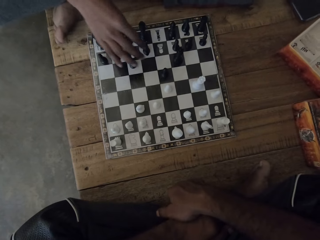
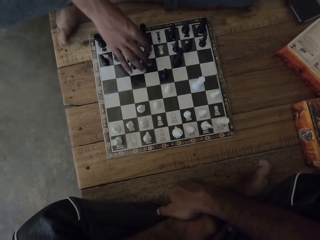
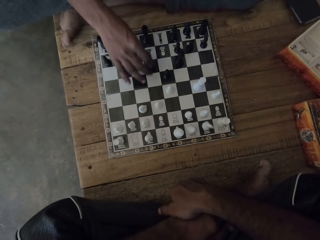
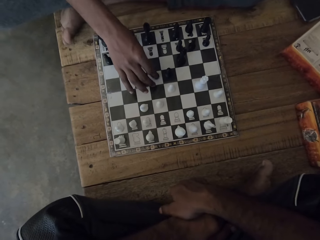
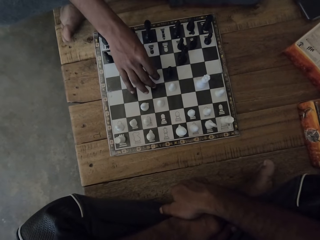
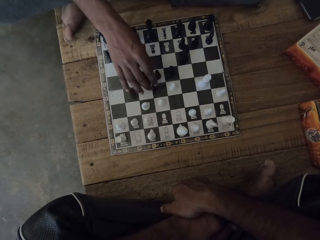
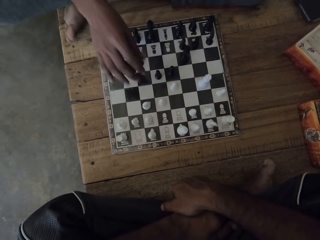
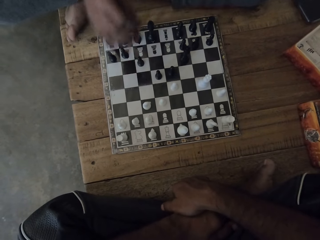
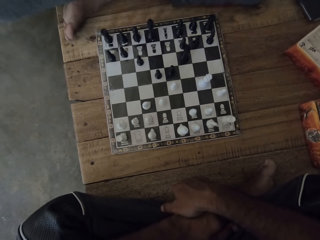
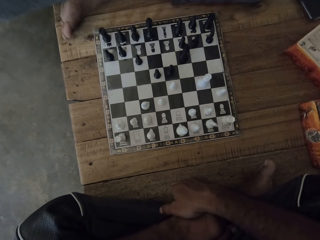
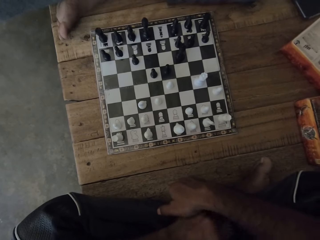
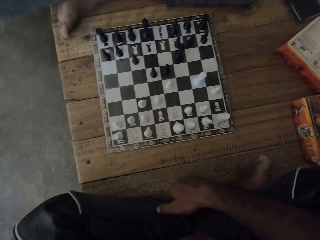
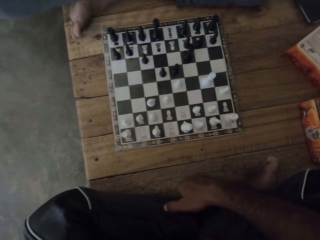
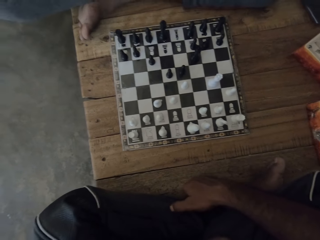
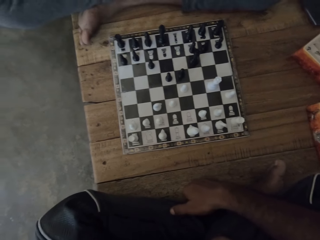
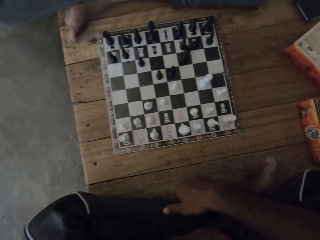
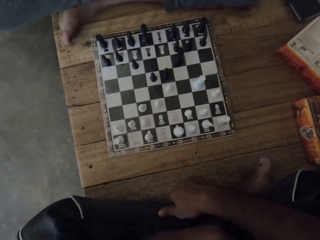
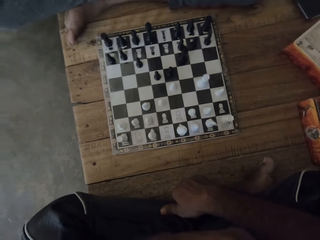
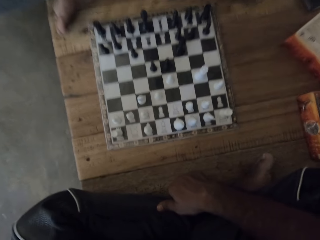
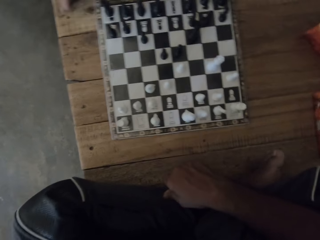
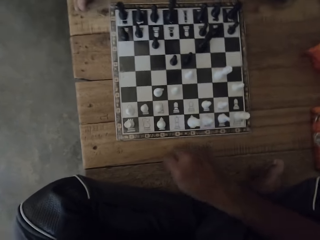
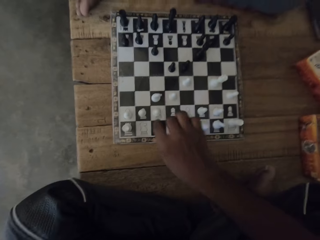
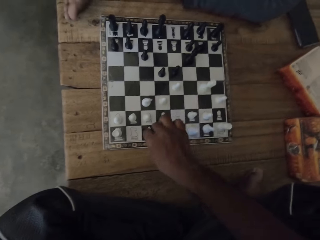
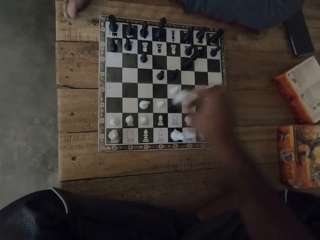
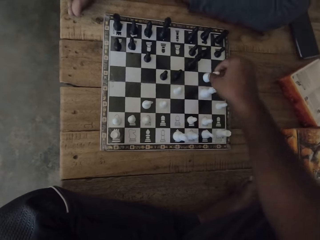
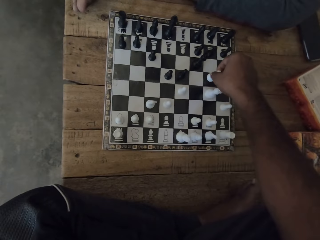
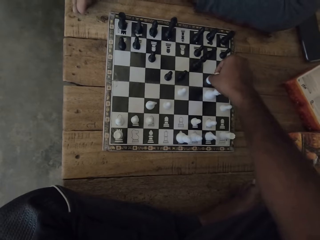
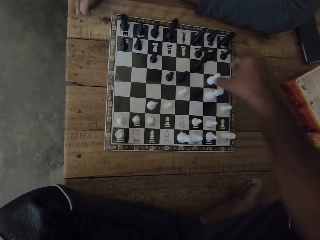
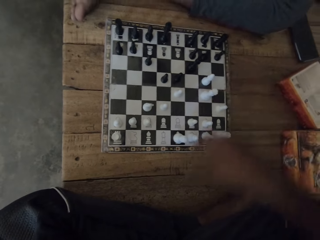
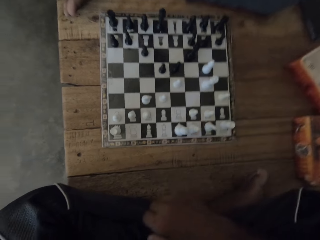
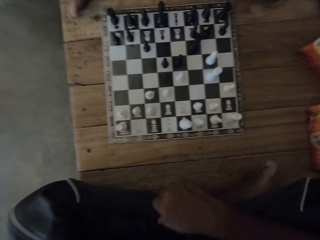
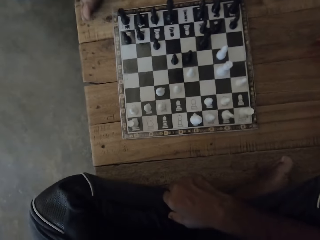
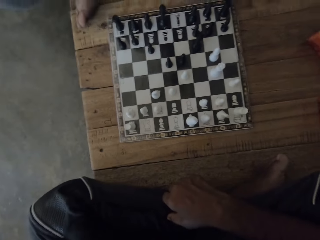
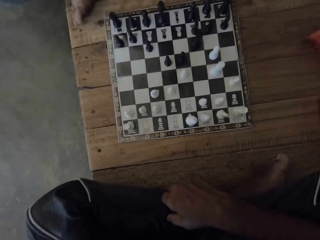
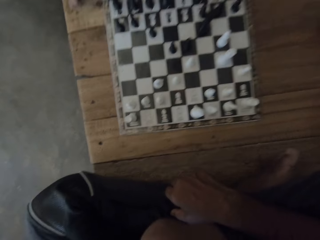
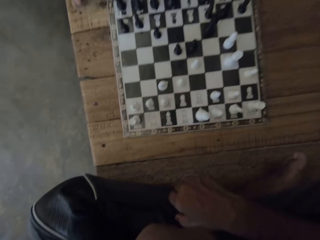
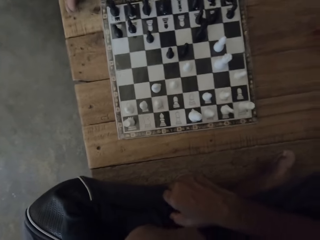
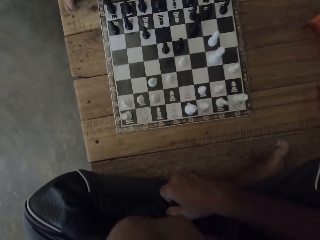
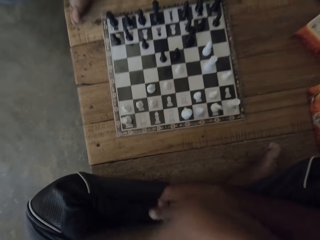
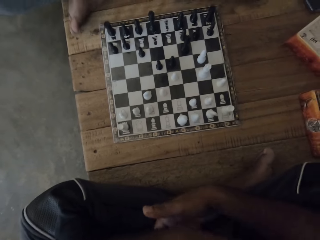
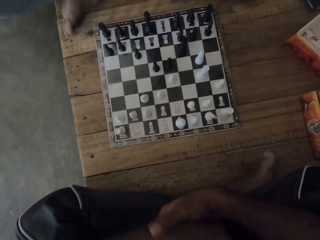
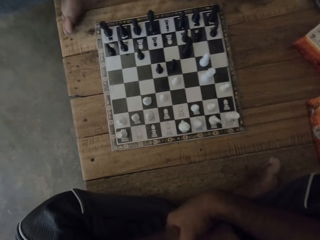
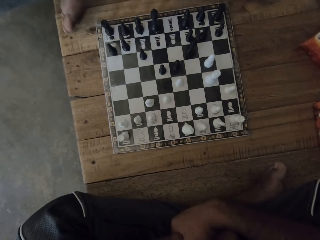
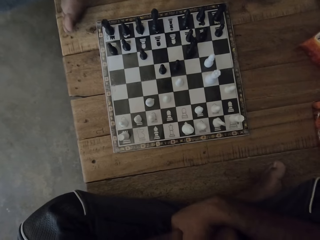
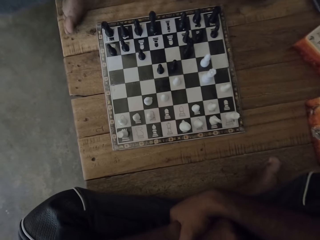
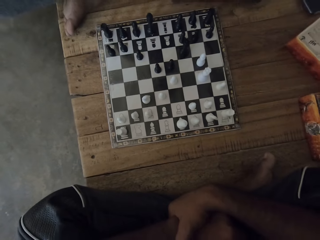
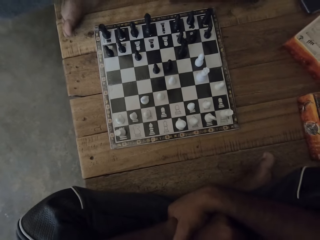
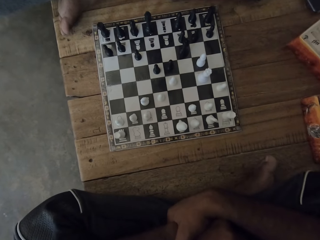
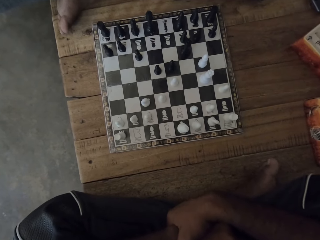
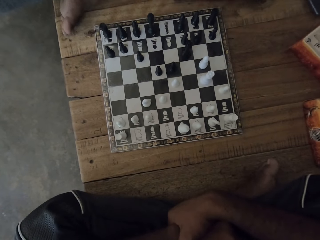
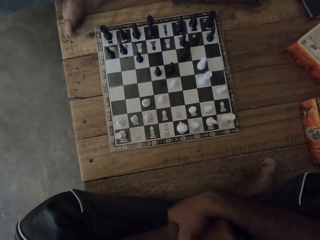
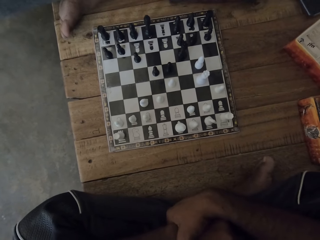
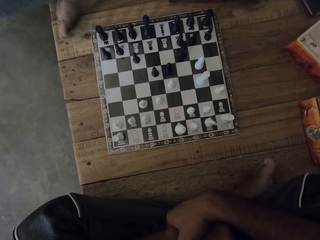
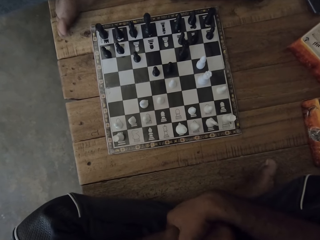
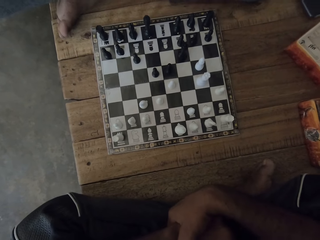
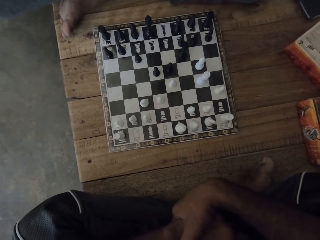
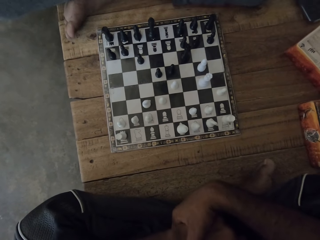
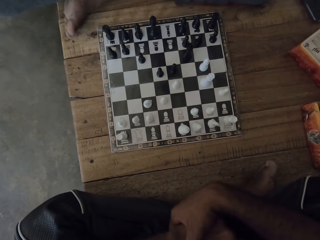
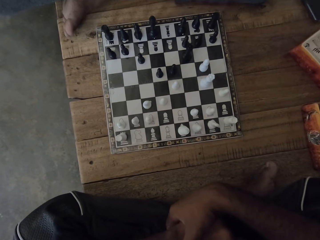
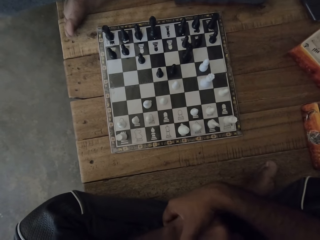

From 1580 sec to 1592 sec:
The camera wearer picks up the pawn. They drop the pawn.

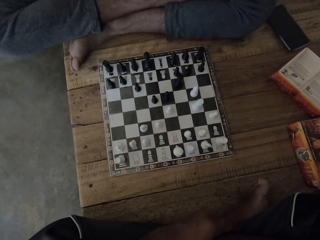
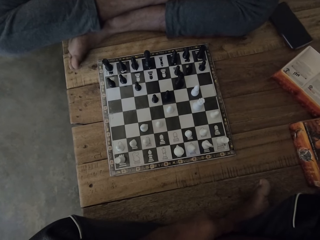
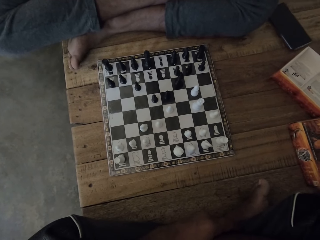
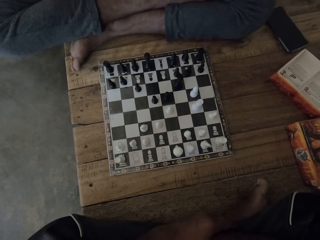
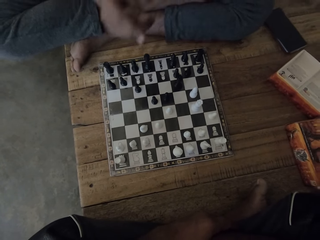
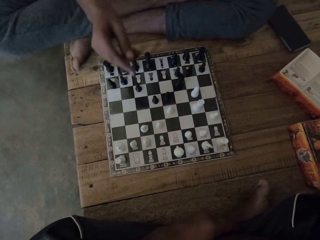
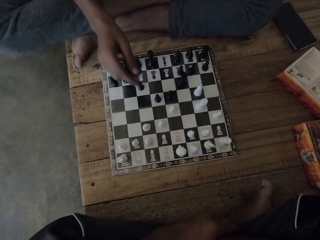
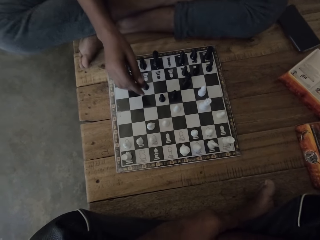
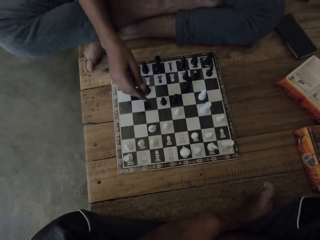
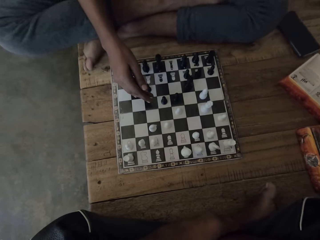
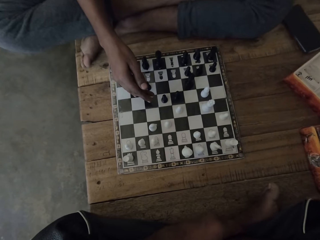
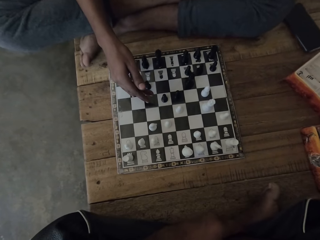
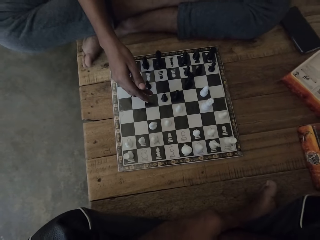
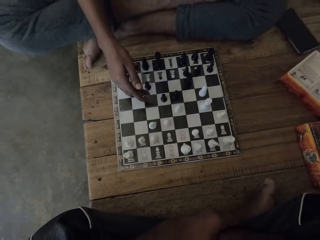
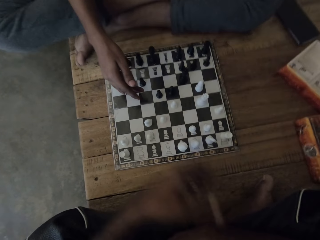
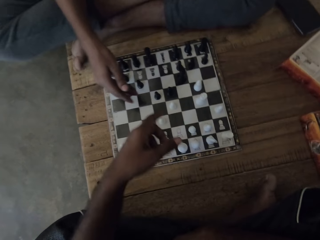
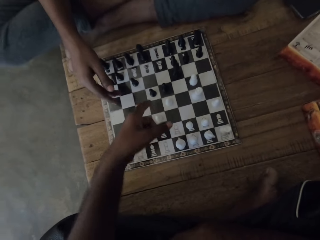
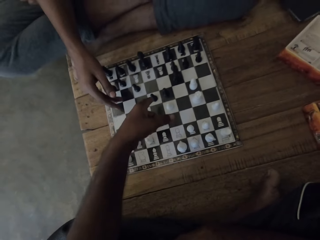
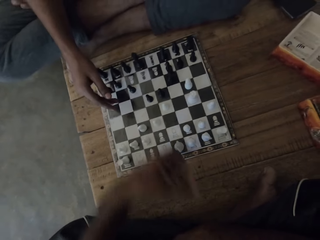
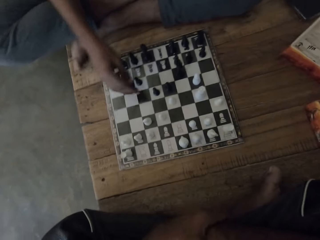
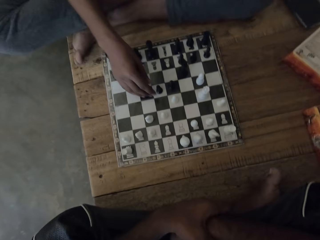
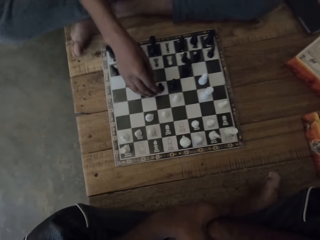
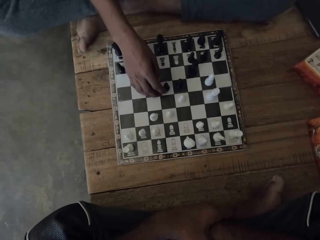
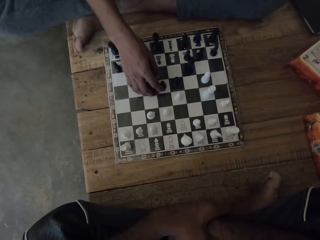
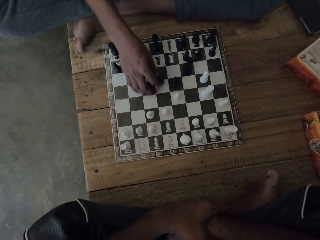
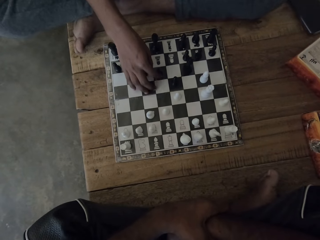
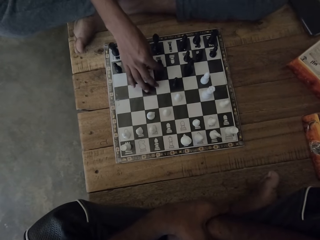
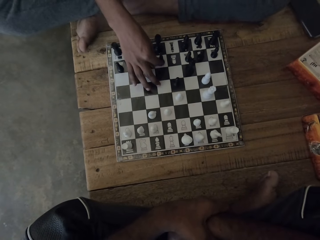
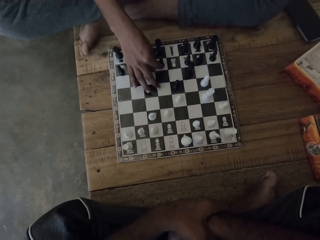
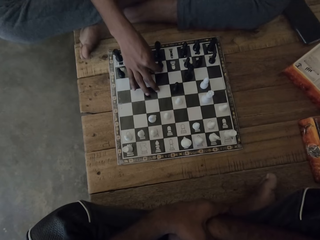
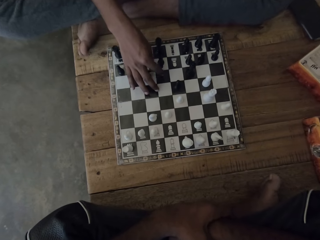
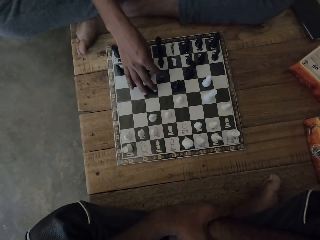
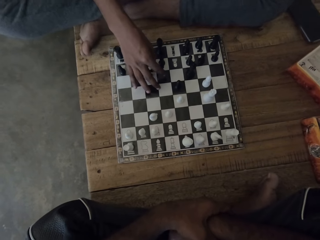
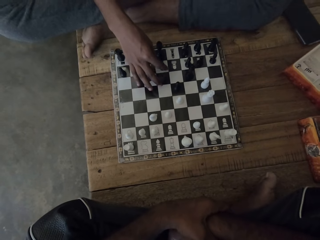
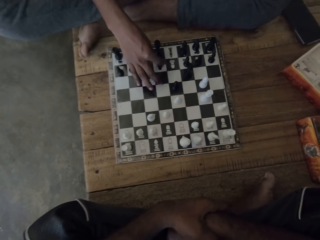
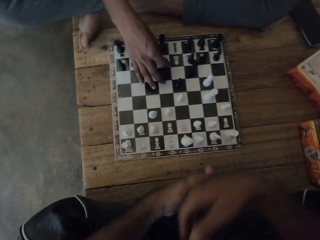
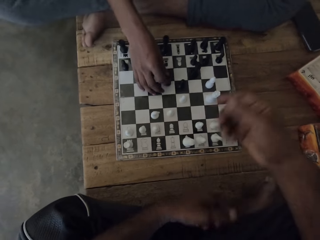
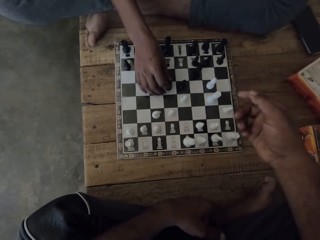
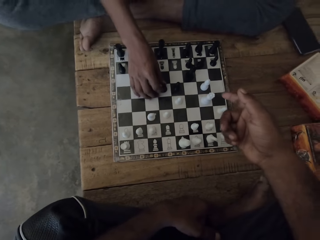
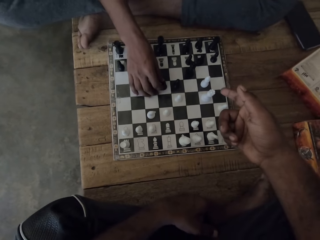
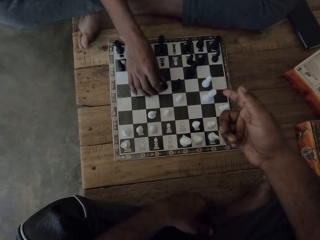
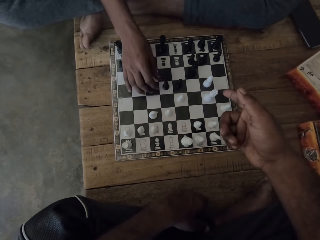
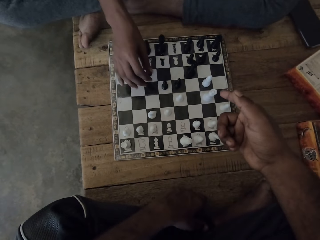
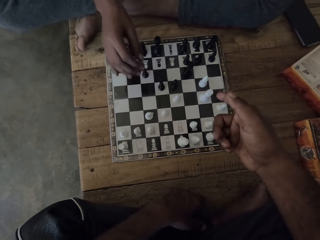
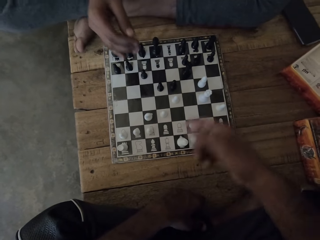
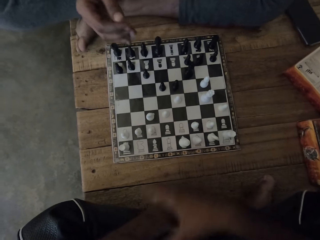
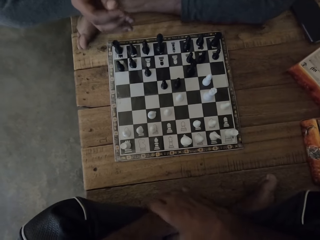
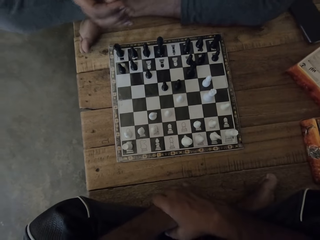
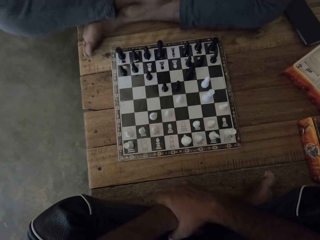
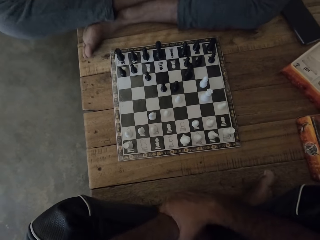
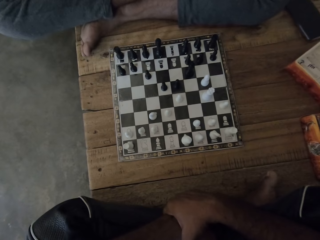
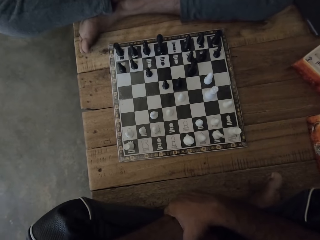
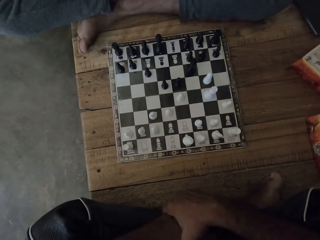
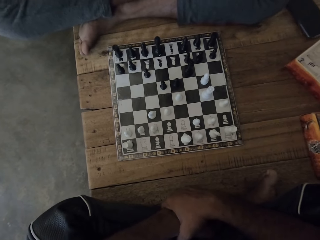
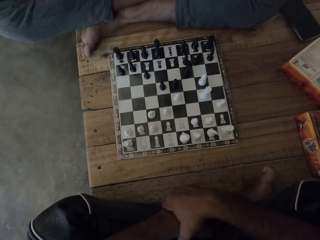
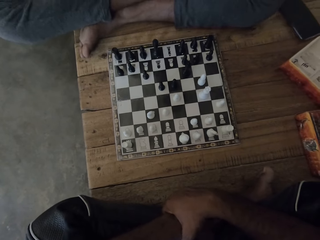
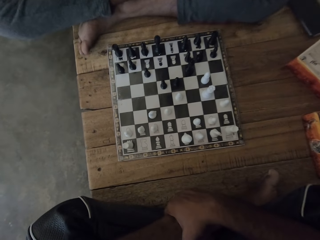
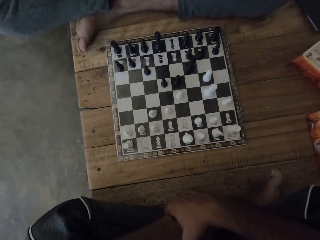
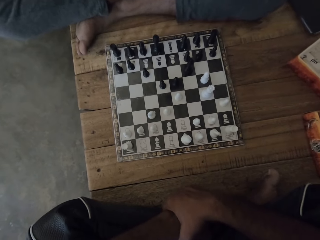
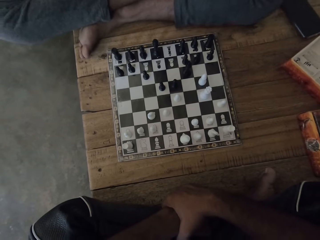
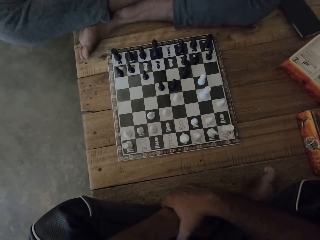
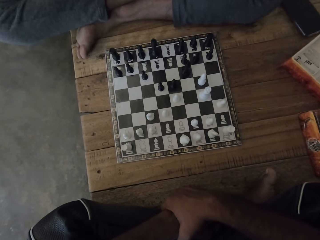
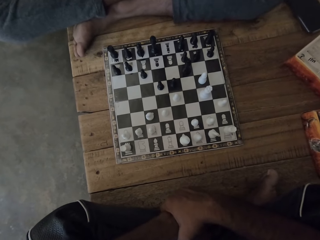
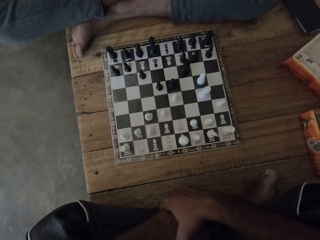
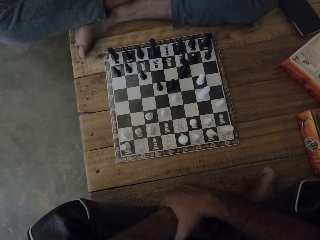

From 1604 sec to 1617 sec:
The man talks to the camera wearer. The camera wearer points. They move their hand. They talk to the man.
